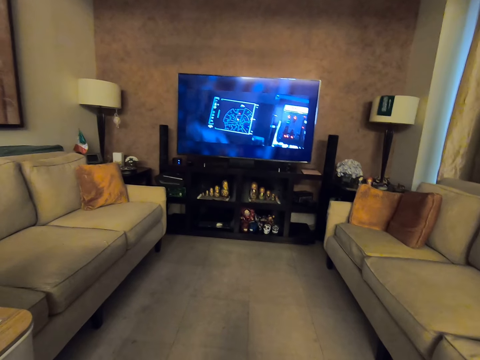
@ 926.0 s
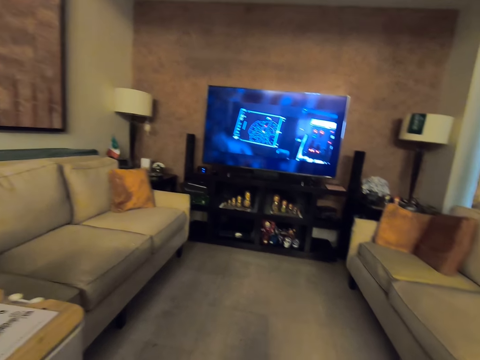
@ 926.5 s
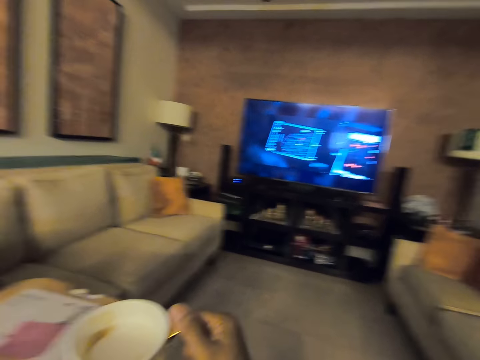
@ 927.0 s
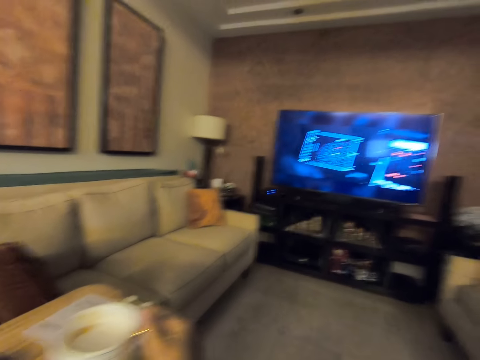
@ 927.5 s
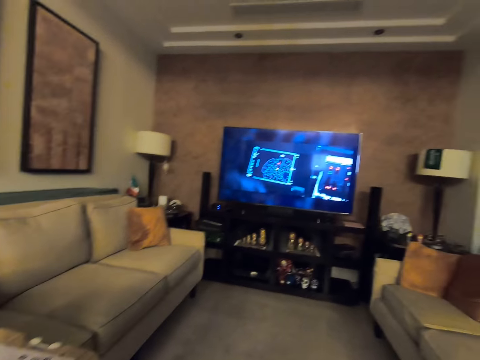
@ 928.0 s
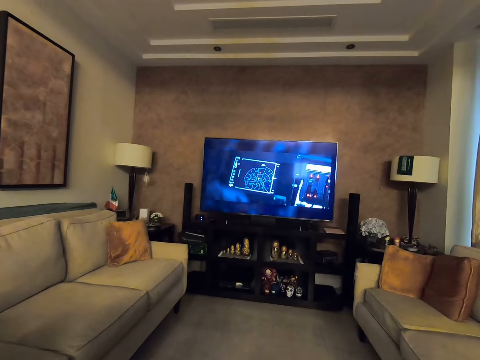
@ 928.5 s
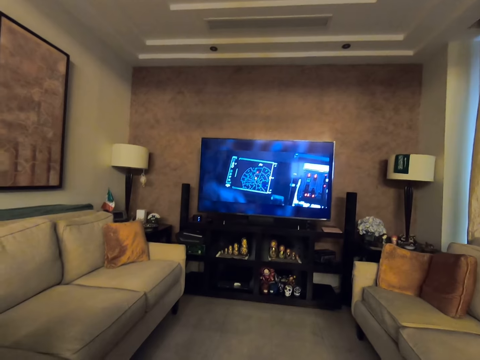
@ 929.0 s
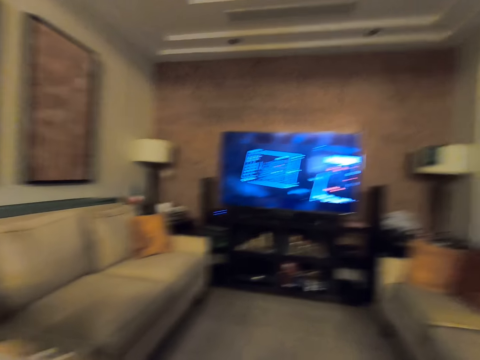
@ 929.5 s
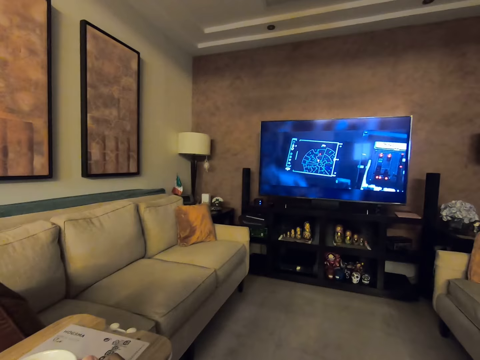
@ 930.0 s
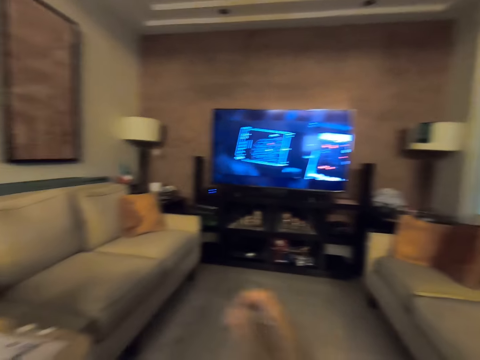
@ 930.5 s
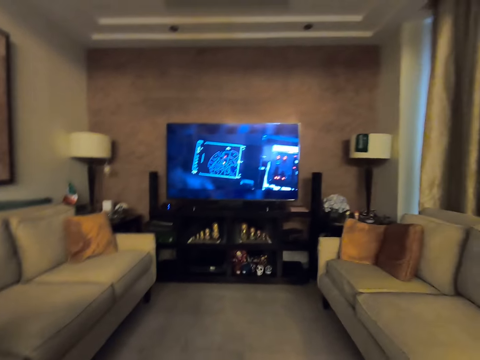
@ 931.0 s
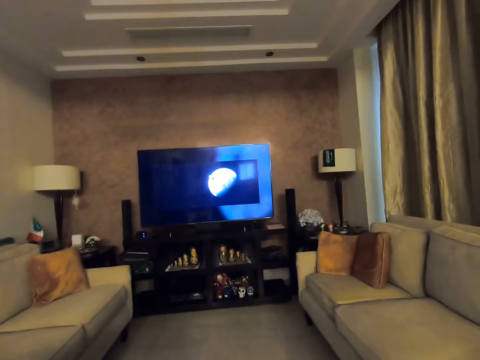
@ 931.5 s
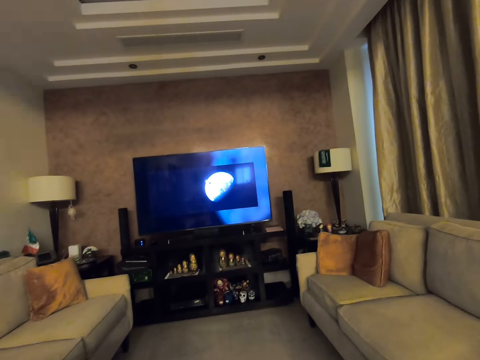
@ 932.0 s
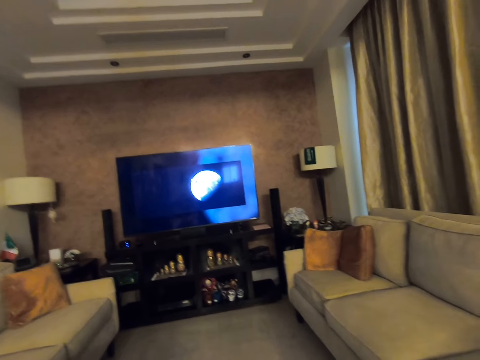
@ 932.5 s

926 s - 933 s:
The camera wearer drops the mug of coffee on the table.

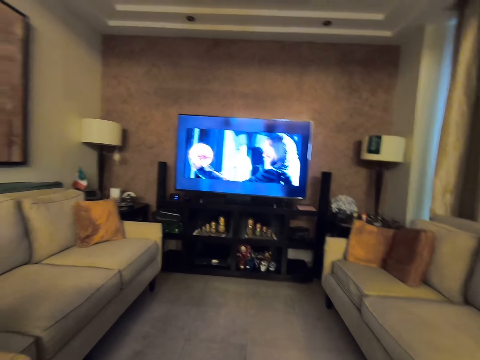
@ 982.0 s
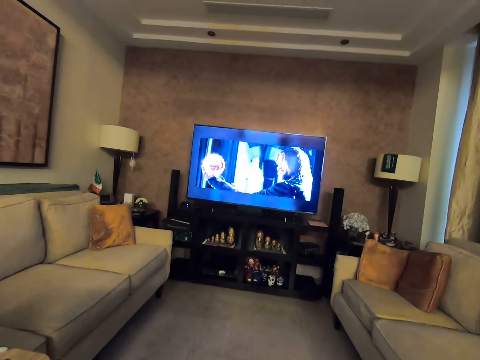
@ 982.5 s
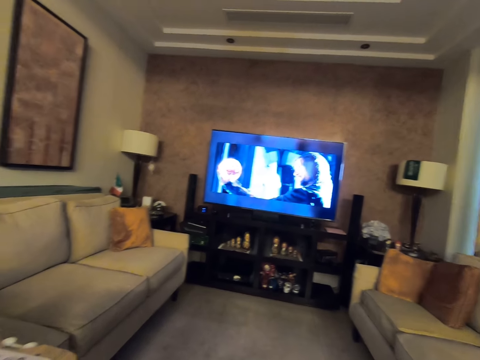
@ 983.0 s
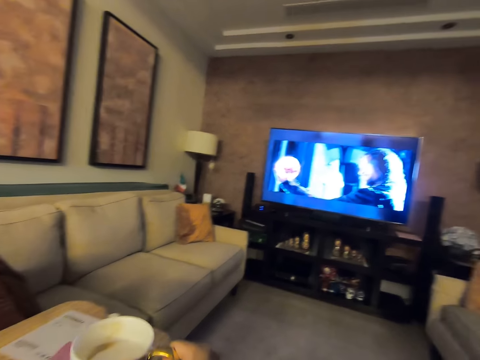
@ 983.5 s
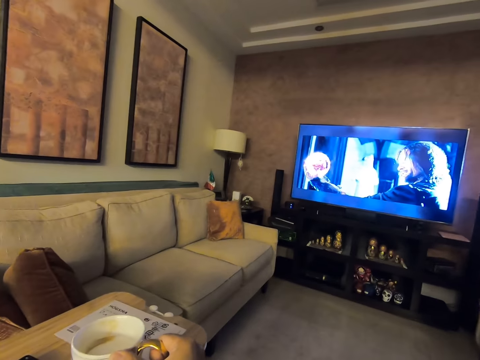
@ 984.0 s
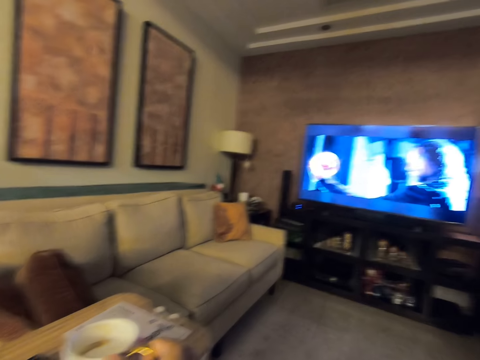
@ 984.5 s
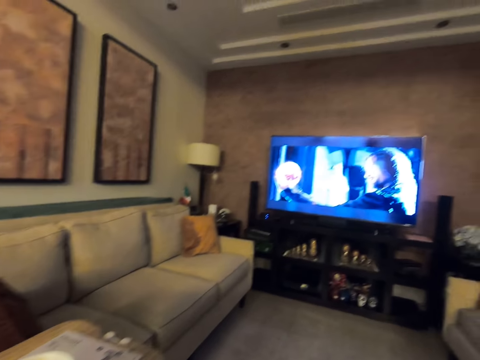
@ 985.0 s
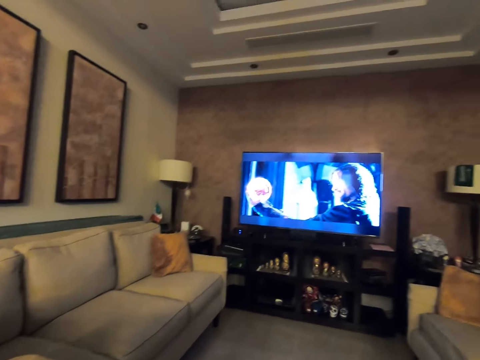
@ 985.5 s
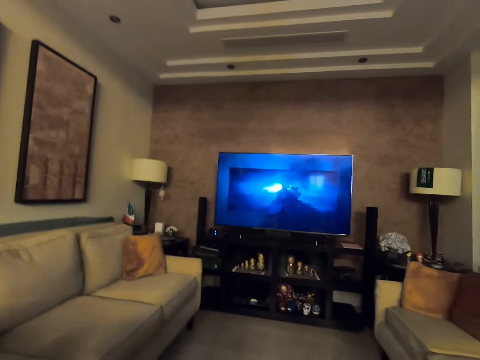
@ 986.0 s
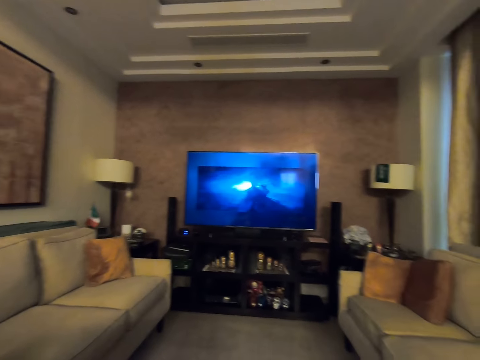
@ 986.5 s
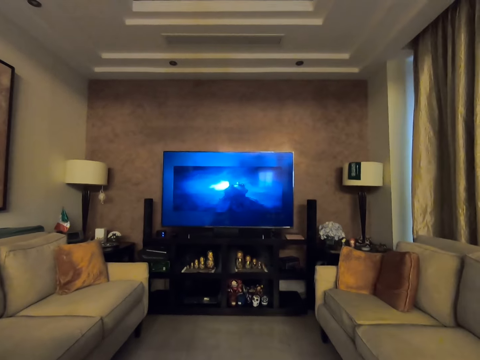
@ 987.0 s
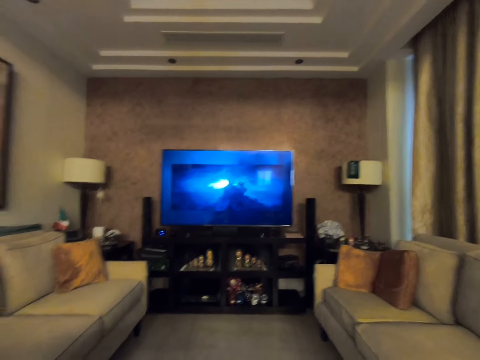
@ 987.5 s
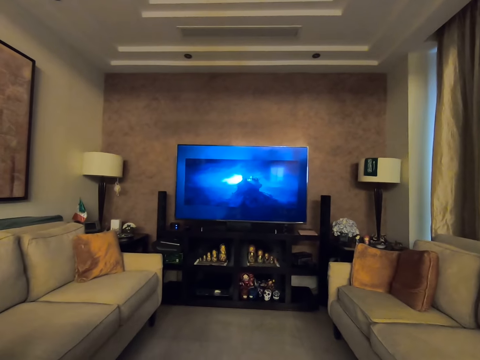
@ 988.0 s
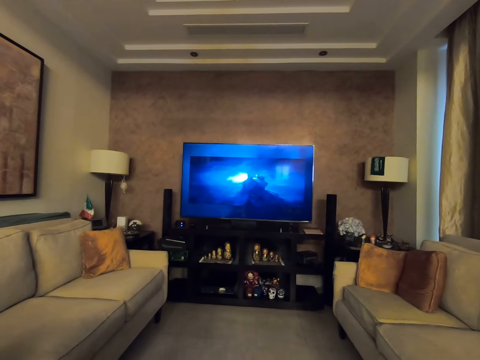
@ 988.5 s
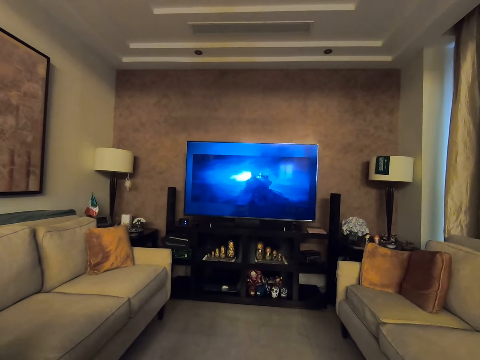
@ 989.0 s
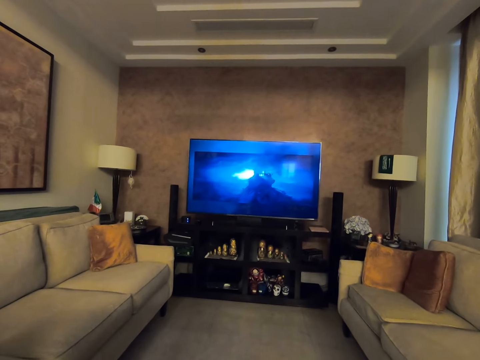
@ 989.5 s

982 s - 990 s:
The camera wearer drops the mug of coffee on the table. They take the cup of tea again.

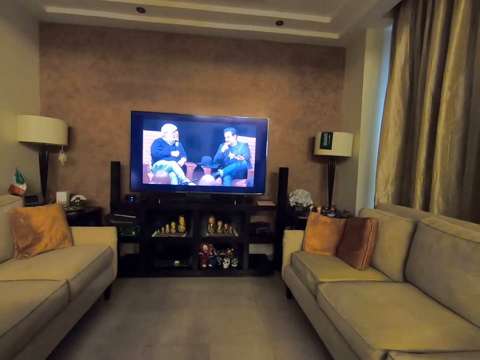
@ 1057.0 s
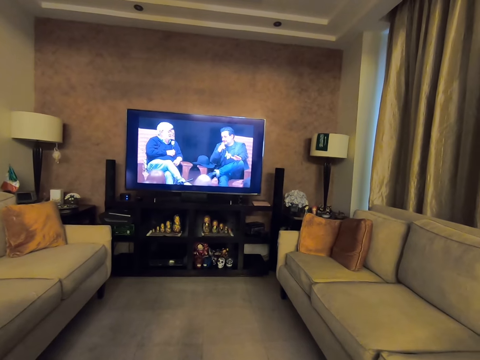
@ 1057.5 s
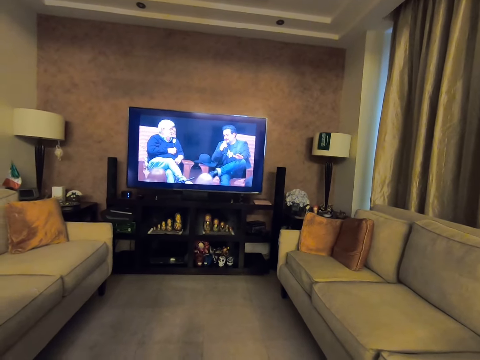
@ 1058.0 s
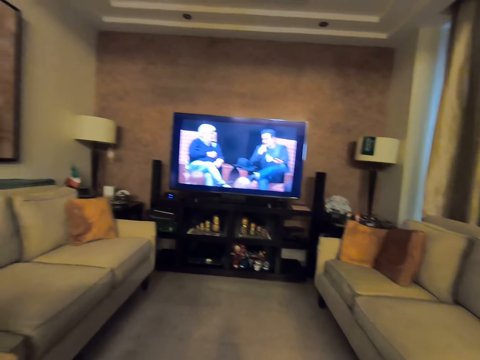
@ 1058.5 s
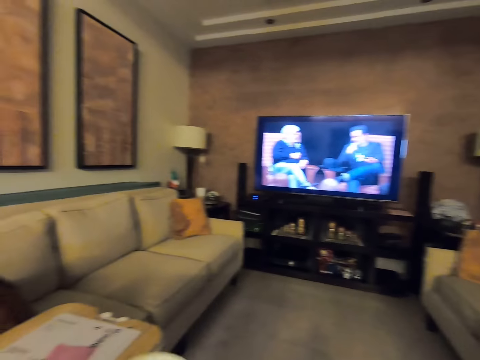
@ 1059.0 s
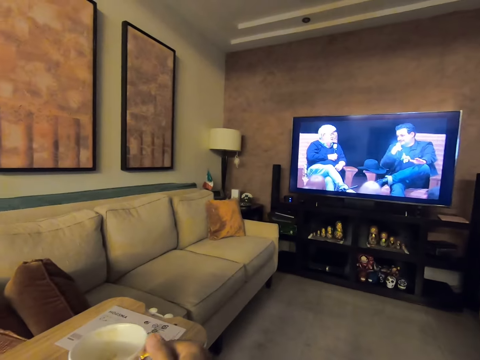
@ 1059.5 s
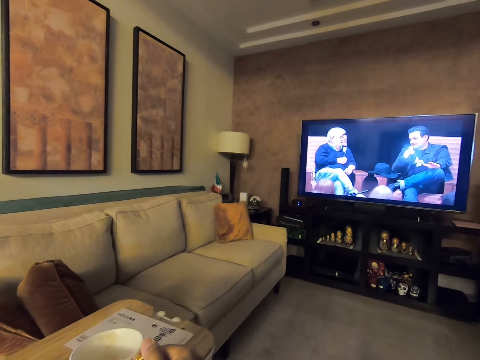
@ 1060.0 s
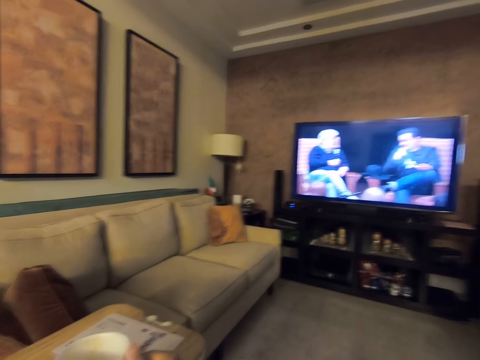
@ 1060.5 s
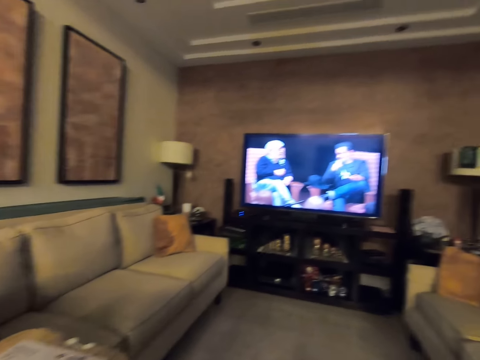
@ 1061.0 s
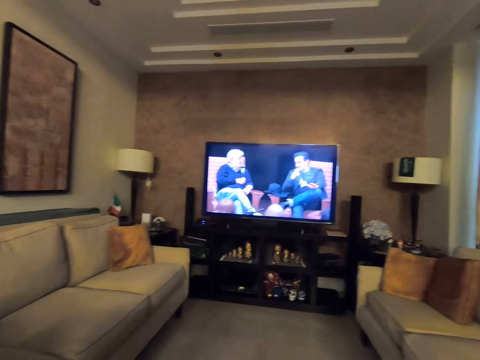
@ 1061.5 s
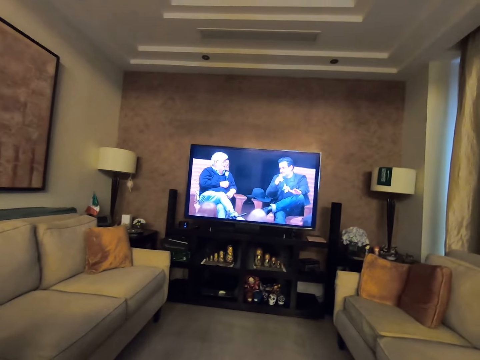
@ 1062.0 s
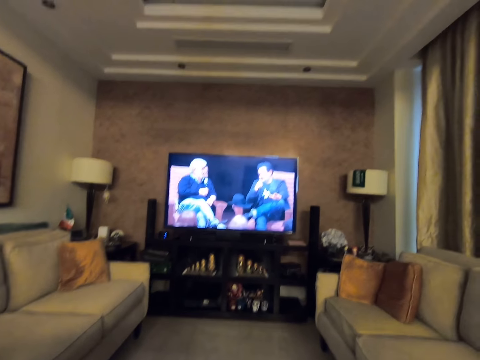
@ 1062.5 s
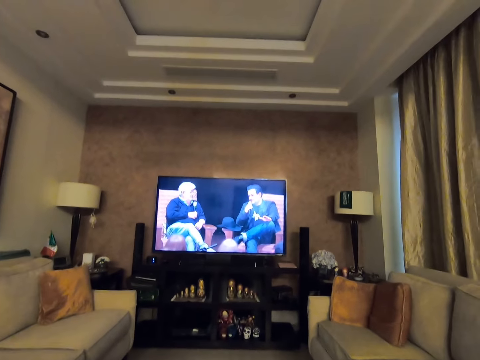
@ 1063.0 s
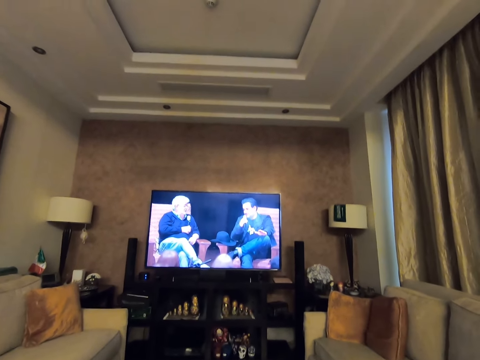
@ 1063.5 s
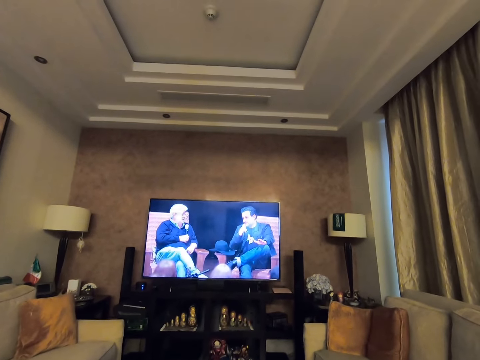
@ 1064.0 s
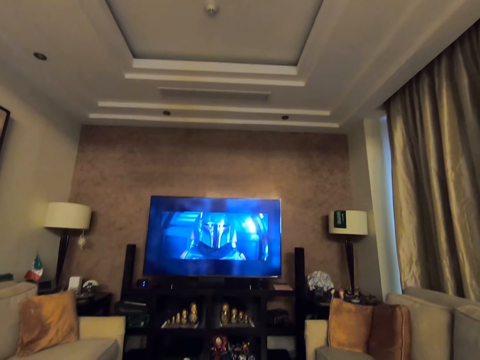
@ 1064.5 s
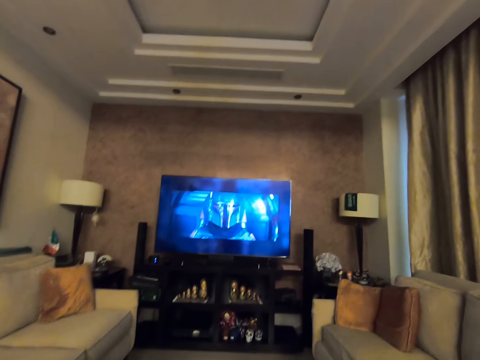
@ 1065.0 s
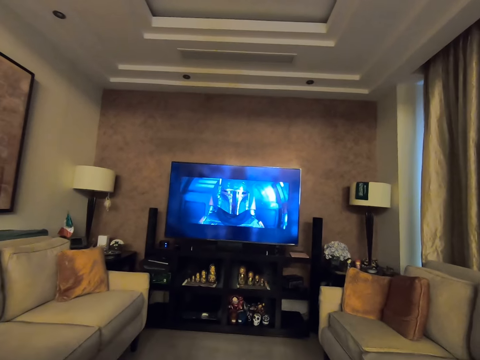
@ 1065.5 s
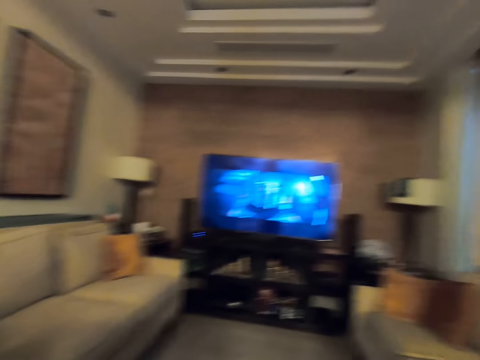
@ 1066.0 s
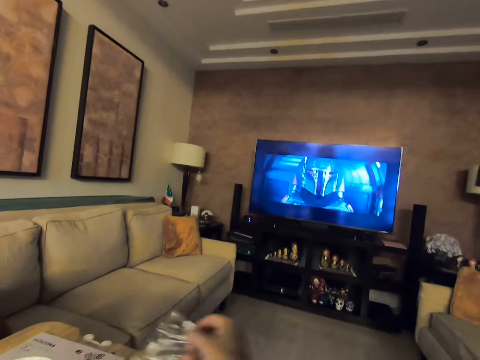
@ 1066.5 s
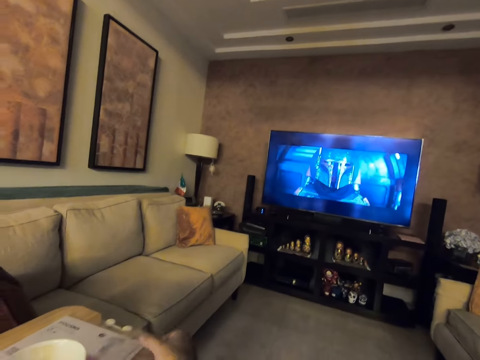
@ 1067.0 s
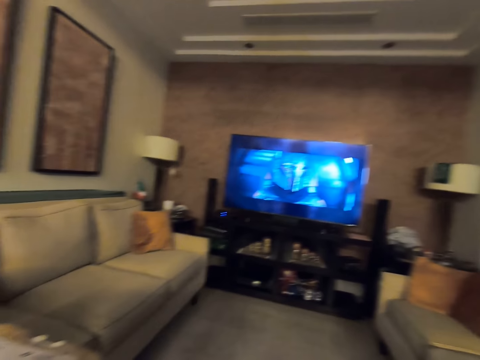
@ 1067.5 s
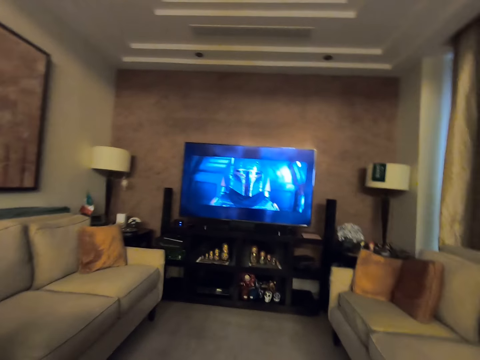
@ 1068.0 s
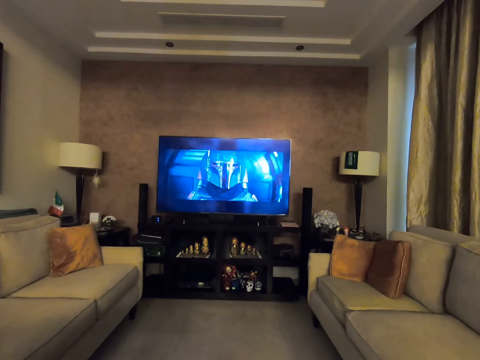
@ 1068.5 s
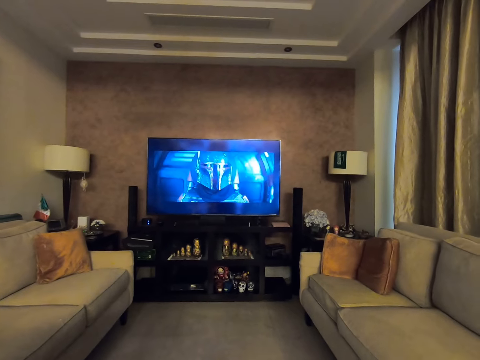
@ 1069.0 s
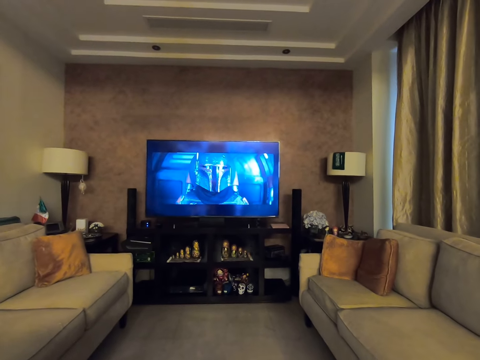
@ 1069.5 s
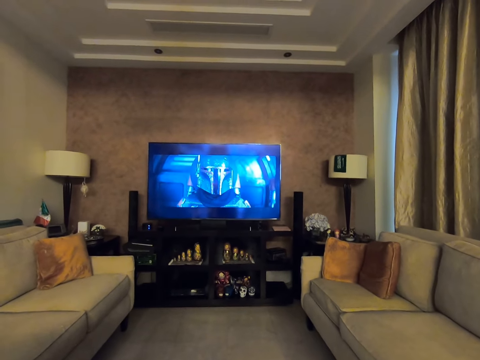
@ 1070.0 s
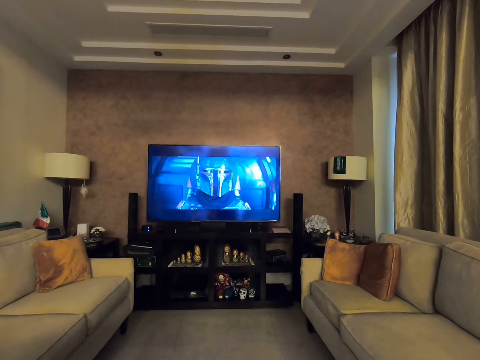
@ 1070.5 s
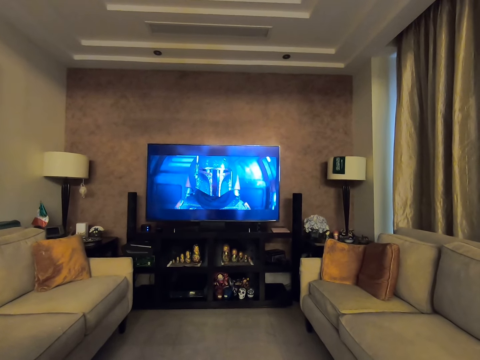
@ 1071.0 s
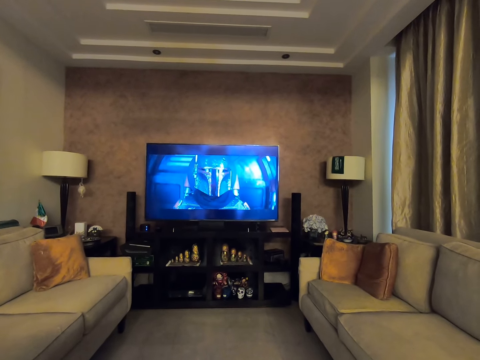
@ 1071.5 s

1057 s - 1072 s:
The camera wearer takes the cup of tea back to the table. They drop the mug of coffee on the table. They drop a nylon on the table.
